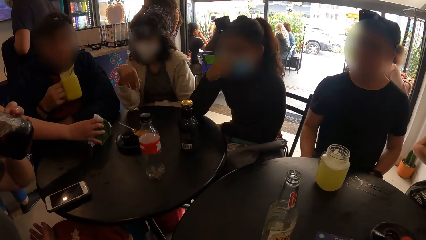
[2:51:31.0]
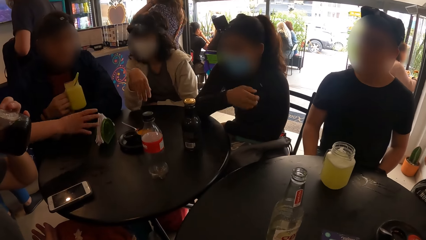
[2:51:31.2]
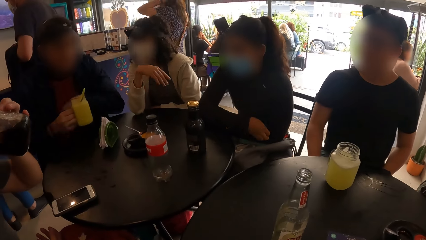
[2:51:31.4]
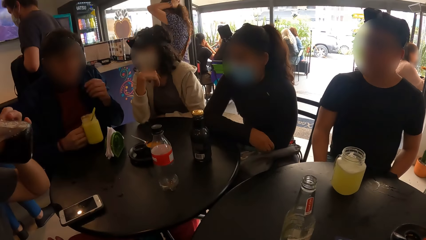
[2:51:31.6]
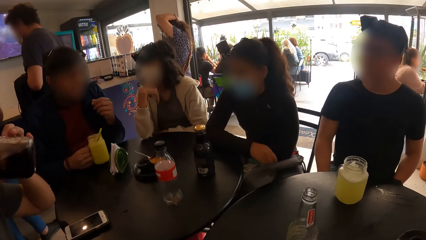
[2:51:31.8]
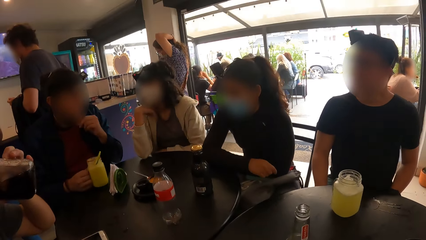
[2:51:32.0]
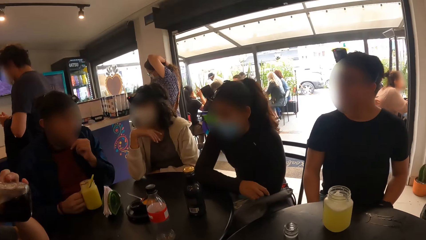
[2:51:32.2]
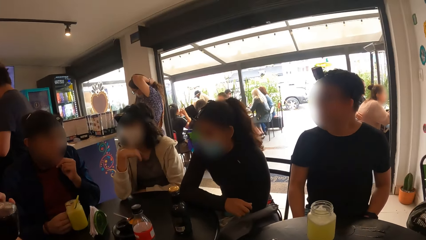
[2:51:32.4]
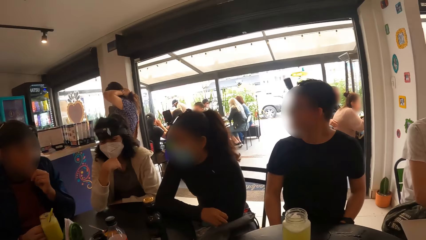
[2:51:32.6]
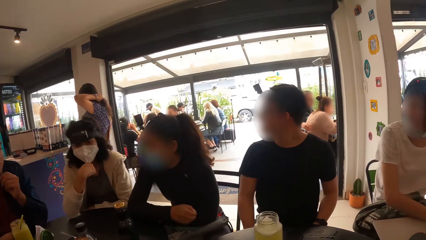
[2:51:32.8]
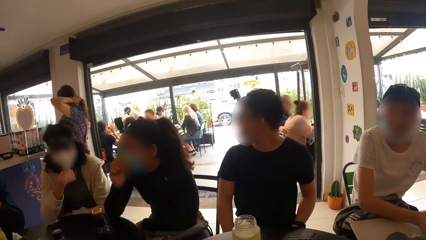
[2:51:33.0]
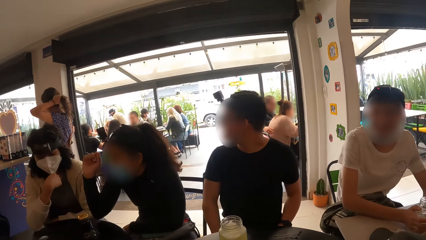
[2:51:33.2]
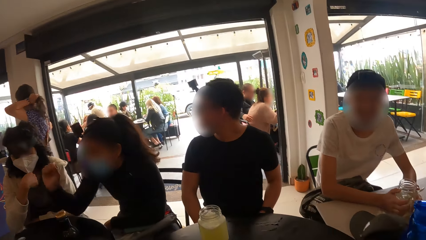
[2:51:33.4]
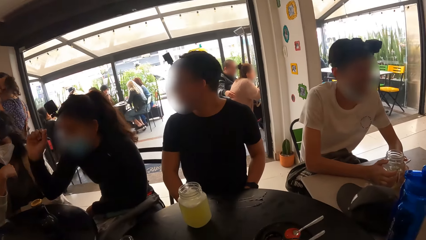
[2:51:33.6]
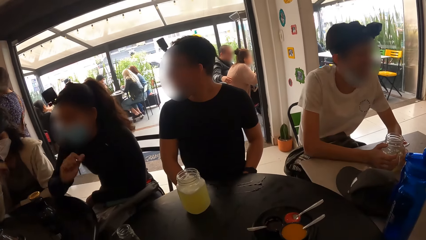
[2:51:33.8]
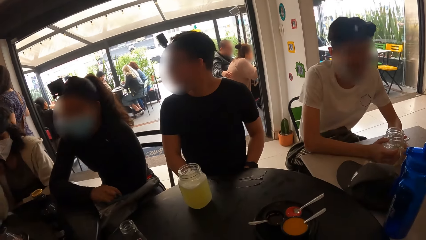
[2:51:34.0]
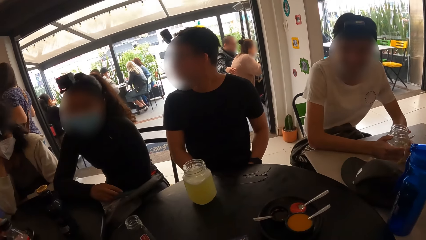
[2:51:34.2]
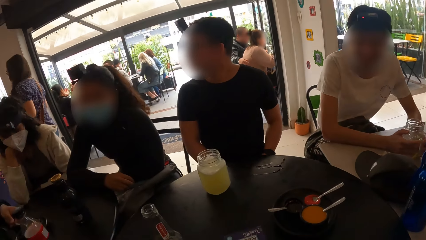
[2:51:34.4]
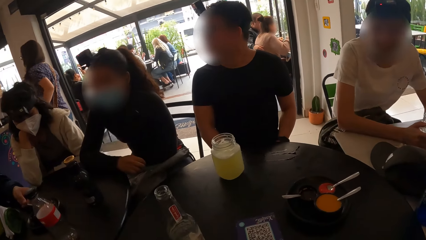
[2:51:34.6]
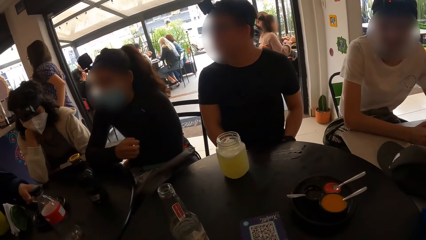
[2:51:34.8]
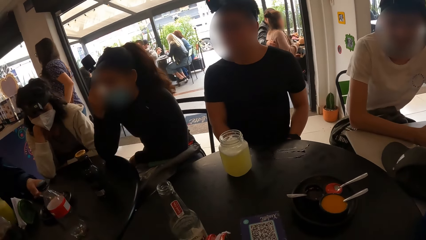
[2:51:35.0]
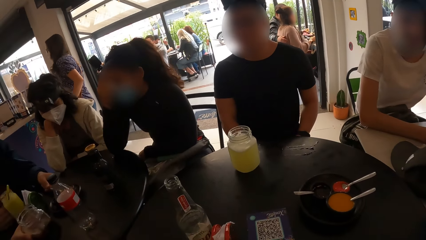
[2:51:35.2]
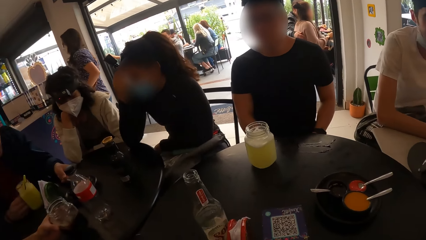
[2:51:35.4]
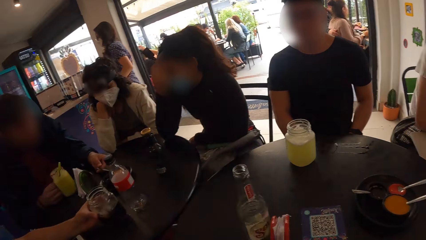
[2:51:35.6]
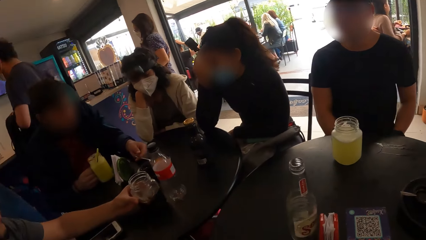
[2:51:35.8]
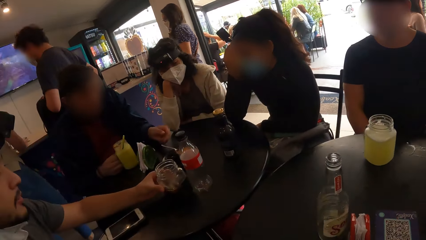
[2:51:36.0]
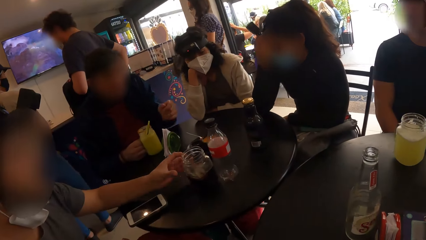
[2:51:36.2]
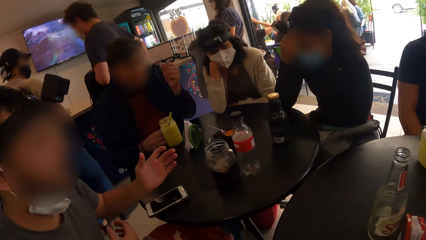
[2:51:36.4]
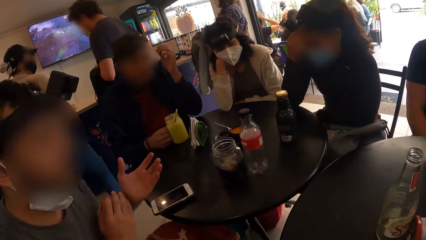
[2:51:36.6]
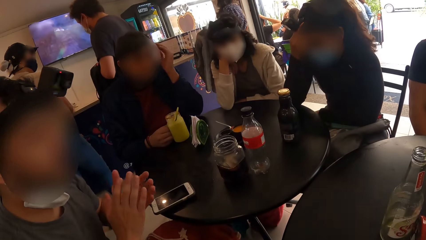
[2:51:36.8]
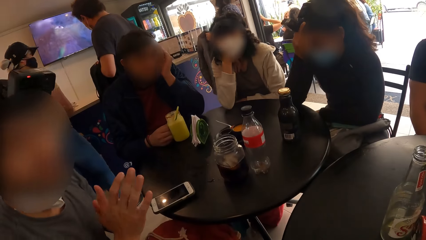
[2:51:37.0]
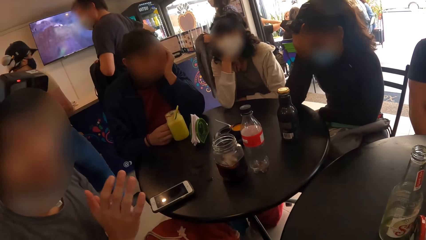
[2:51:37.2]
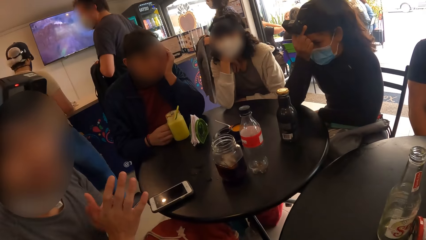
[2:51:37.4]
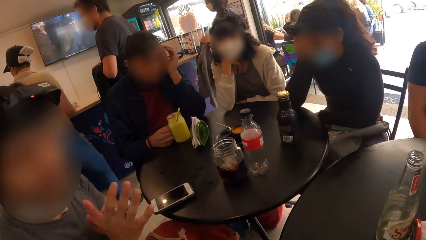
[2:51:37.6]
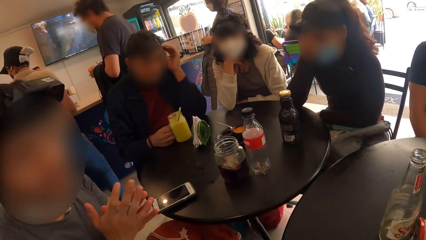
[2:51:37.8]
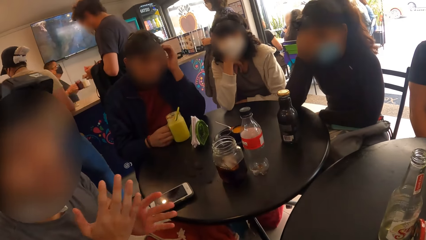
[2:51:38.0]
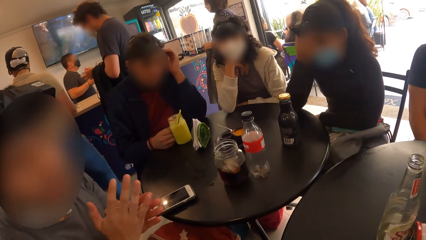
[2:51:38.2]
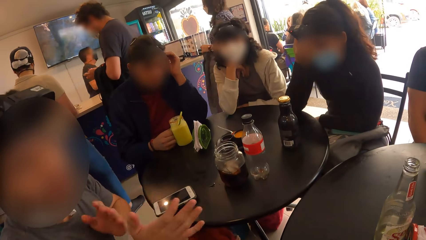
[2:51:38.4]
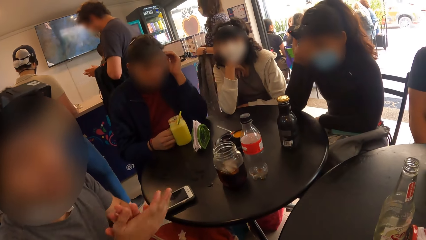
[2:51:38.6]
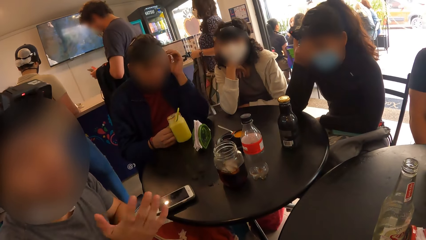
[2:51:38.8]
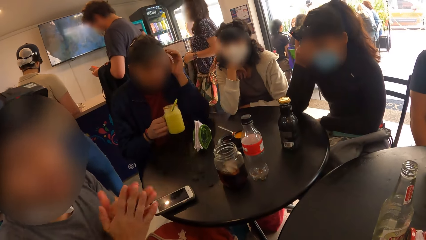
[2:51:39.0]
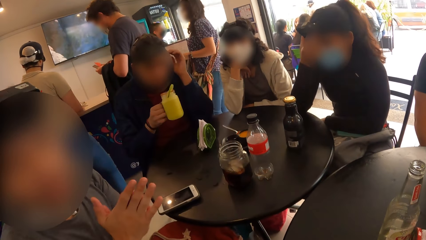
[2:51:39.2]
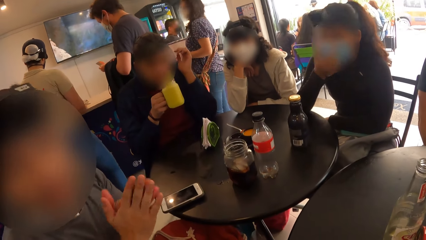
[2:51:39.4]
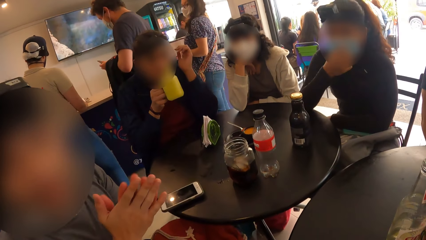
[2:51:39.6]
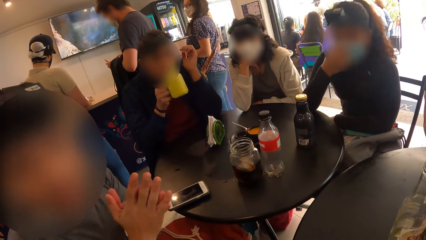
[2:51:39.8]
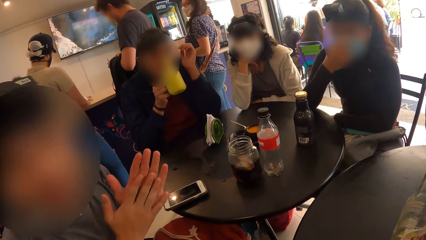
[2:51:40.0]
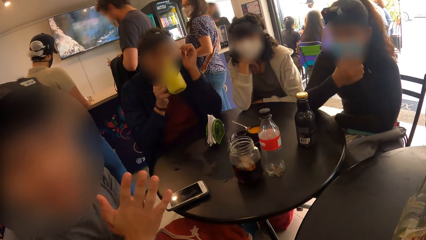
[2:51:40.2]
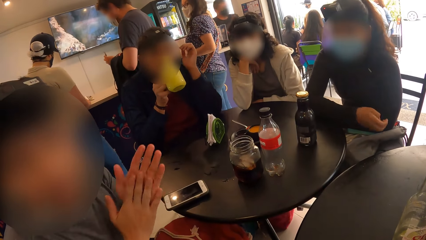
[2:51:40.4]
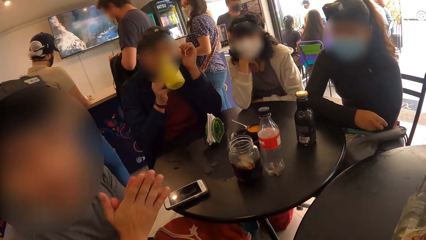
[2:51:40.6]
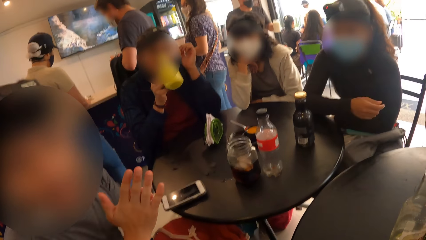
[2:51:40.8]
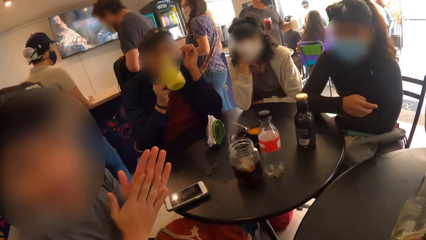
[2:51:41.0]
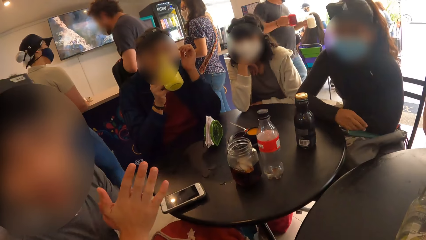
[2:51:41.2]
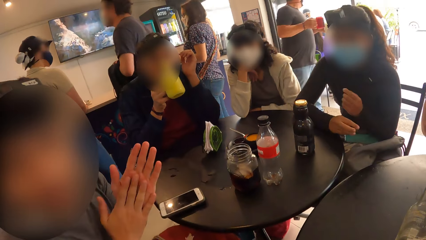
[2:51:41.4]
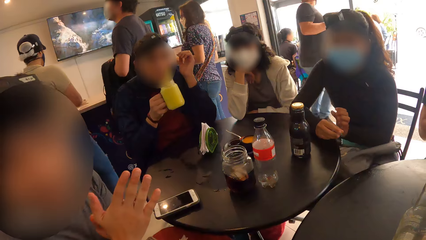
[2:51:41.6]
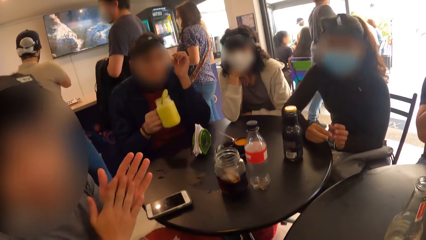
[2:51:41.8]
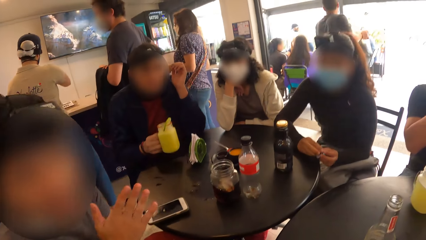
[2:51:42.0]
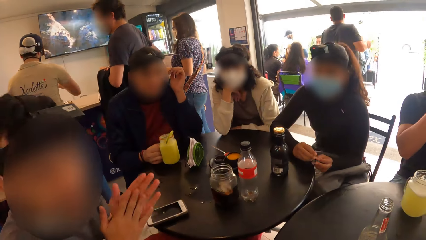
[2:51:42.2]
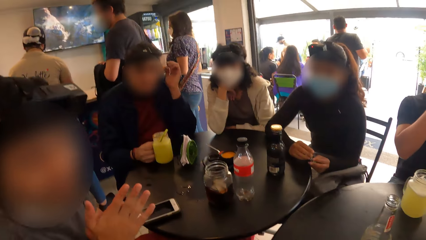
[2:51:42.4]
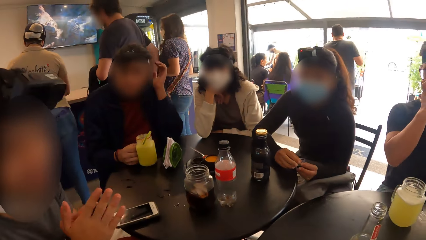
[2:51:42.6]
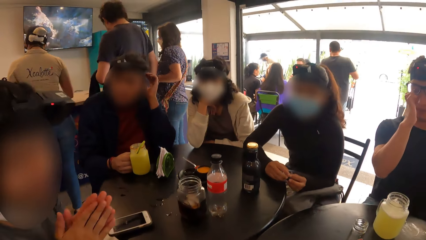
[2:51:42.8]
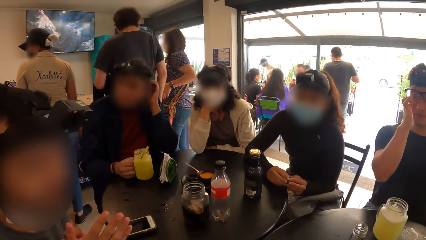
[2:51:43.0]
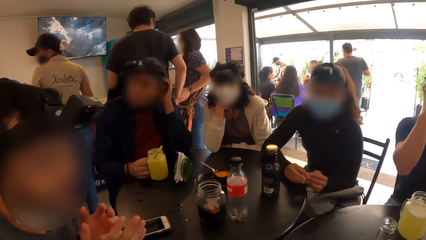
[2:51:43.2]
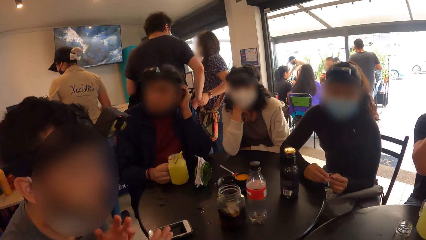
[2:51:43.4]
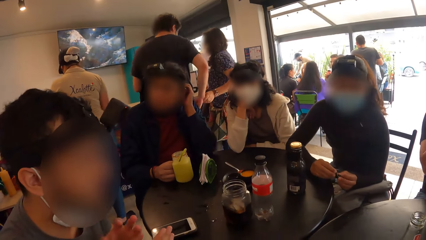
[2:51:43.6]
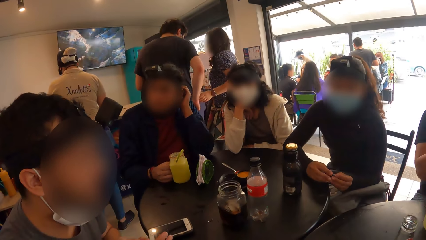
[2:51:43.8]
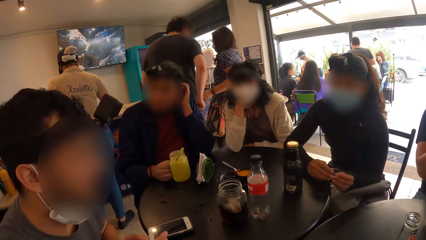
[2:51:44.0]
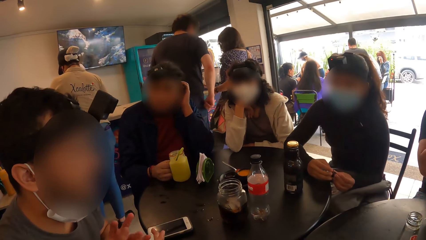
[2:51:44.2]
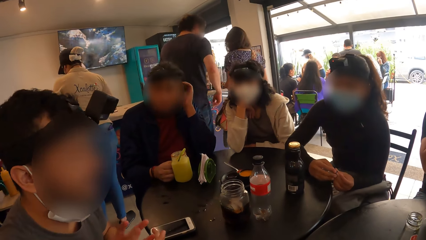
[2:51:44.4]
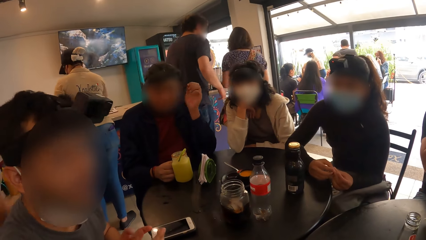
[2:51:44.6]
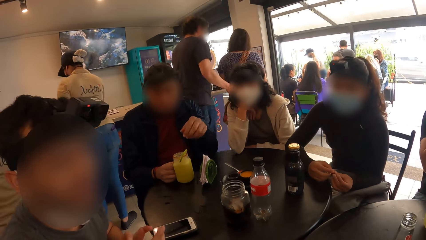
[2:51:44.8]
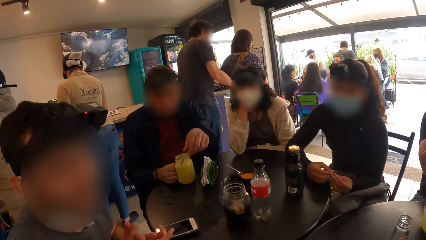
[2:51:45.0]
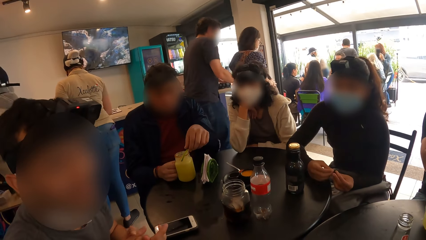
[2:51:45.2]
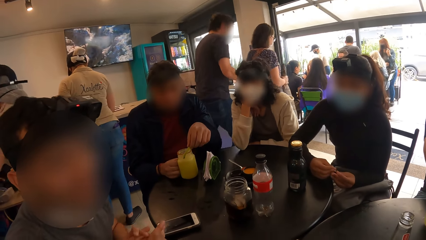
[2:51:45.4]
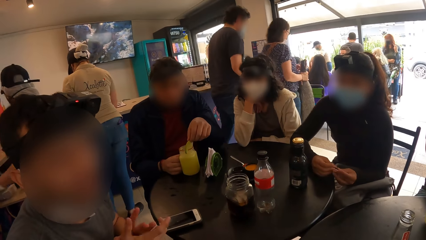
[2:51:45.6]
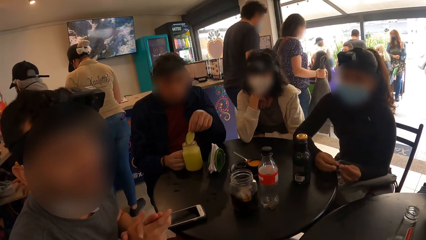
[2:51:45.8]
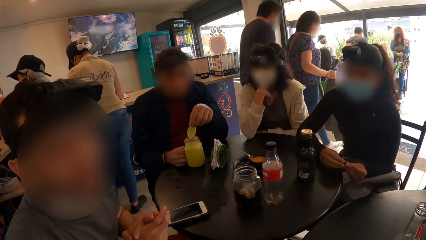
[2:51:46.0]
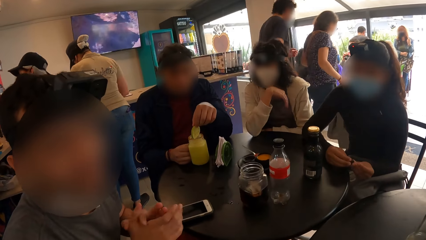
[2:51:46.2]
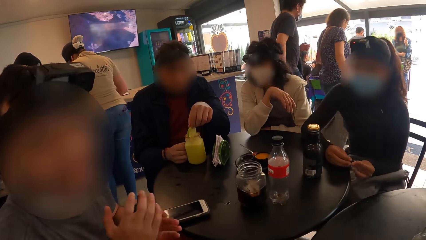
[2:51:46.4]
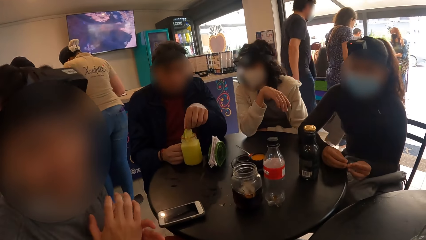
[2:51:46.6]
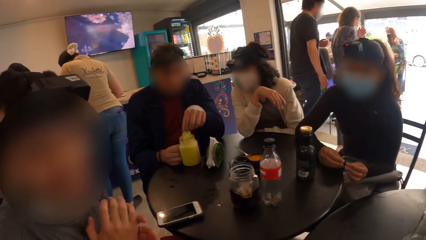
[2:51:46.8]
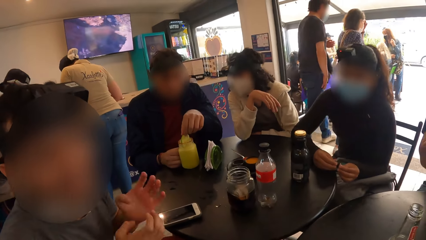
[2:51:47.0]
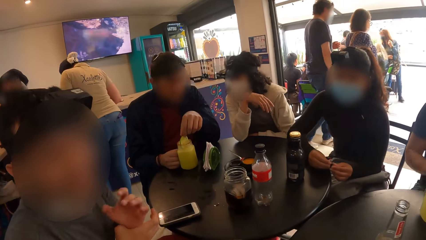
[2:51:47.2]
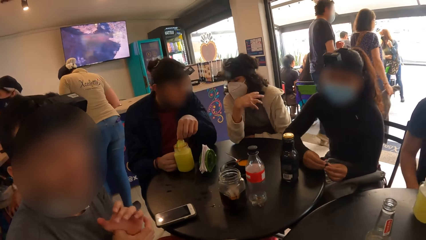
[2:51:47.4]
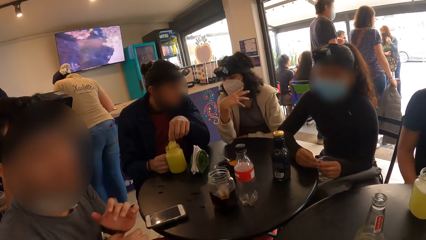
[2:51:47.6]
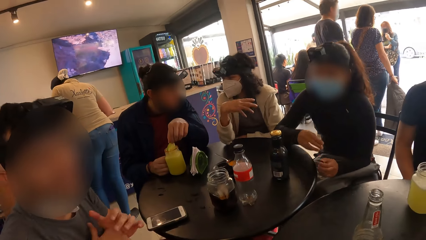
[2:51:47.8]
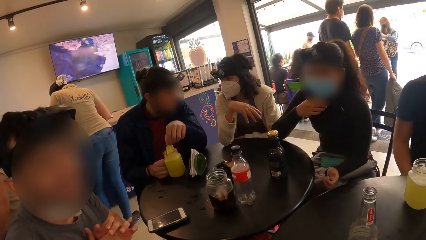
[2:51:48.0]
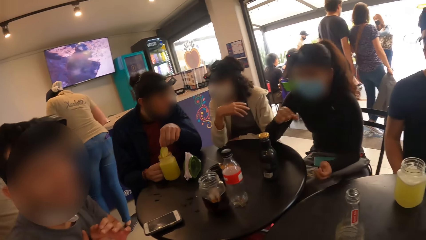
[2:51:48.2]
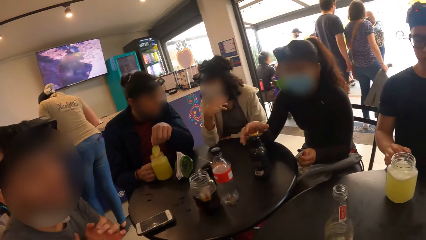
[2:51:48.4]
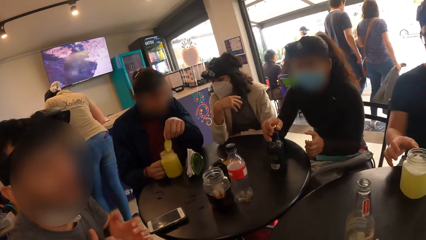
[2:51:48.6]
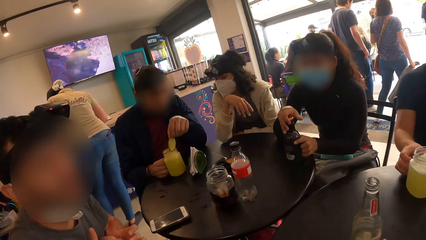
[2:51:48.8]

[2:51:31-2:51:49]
A waiter drops a serviette holder on the table with her right hand. A man drinks cola from the jar of cola in his left hand. Another man drops the jar of juice on the table with his right hand. He interacts with the group of people. The camera wearer looks around. The first man drops the jar of cola on the table with his left hand. He interacts with the camera wearer. He rubs both hands together. The other man picks up the jar of juice on the table with his right hand. The camera wearer interacts with the first man. The other man drinks from the jar of juice in his right hand. The camera wearer interacts with the first man. The other man drops the jar of juice on the table with his right hand. He touches his left ear with his left hand. He adjusts a slice of lime with his left hand. A woman interacts with the other man.
